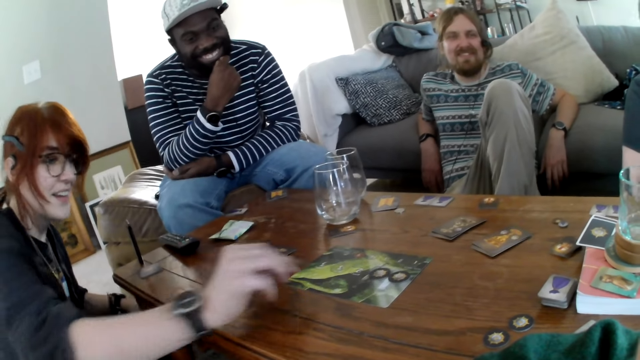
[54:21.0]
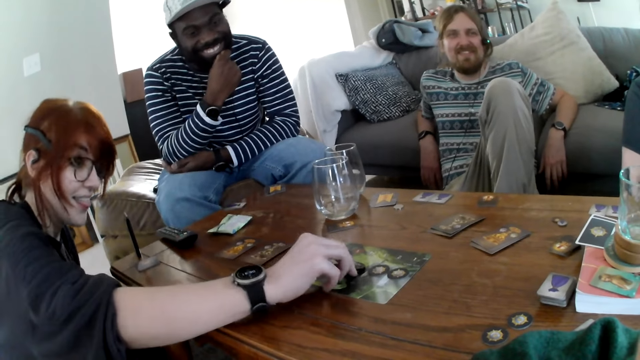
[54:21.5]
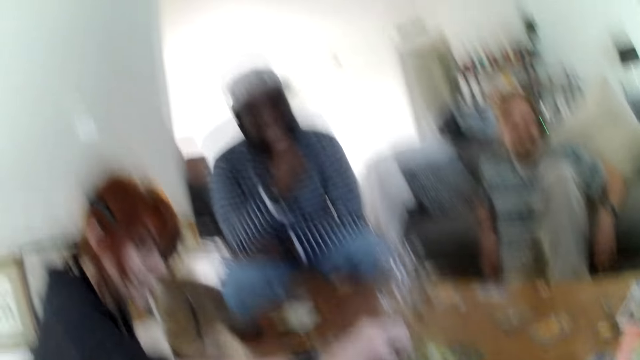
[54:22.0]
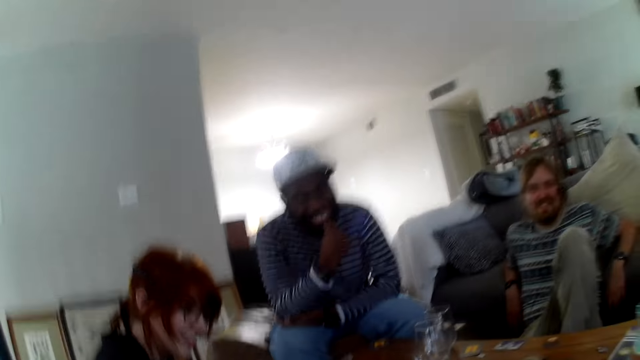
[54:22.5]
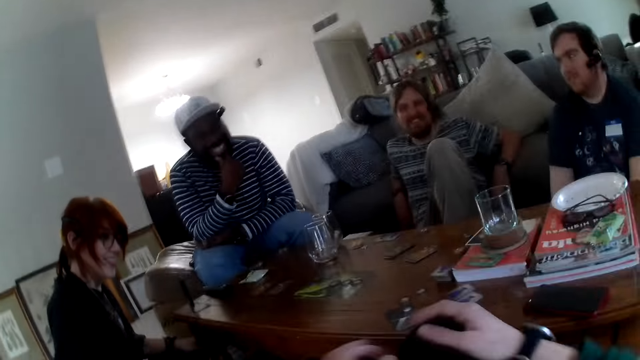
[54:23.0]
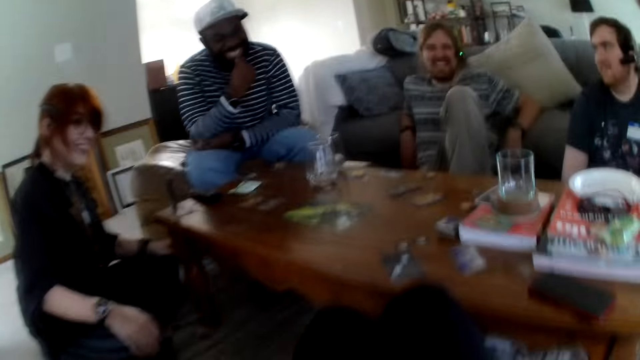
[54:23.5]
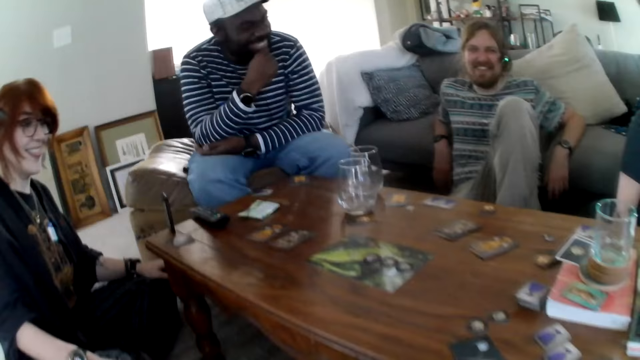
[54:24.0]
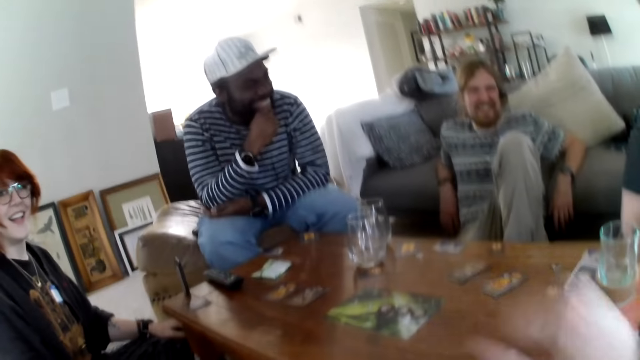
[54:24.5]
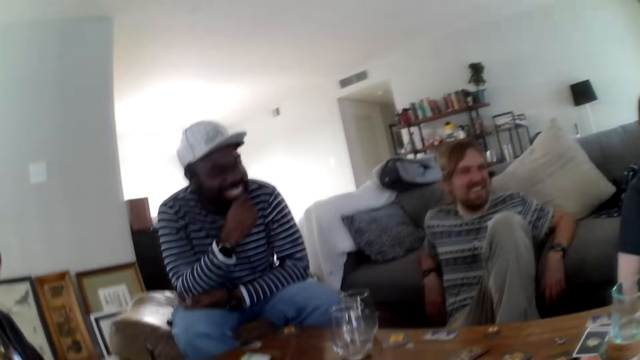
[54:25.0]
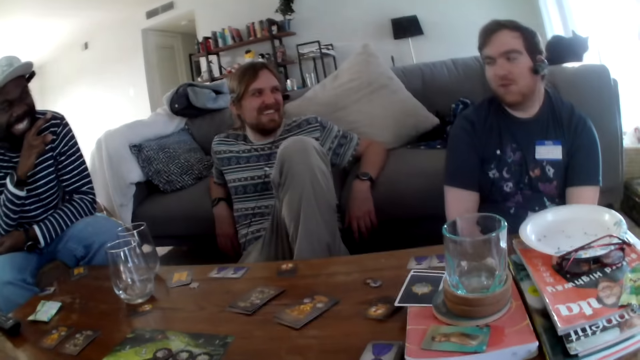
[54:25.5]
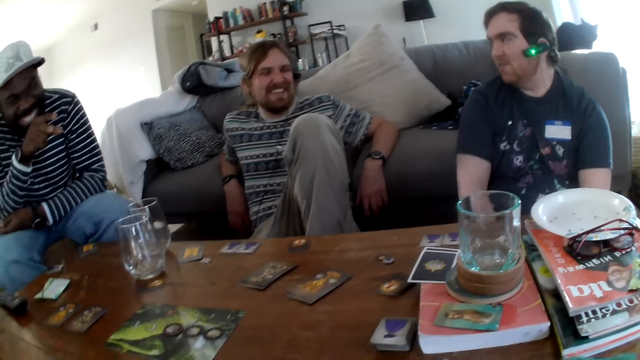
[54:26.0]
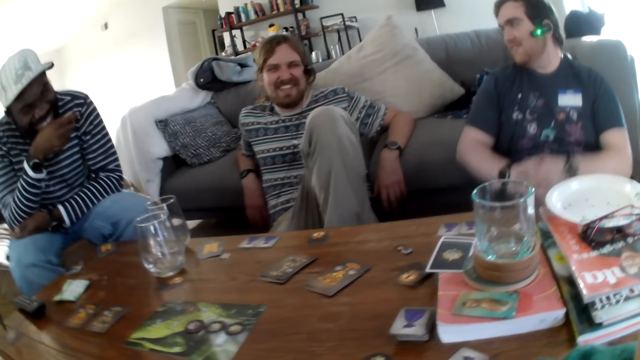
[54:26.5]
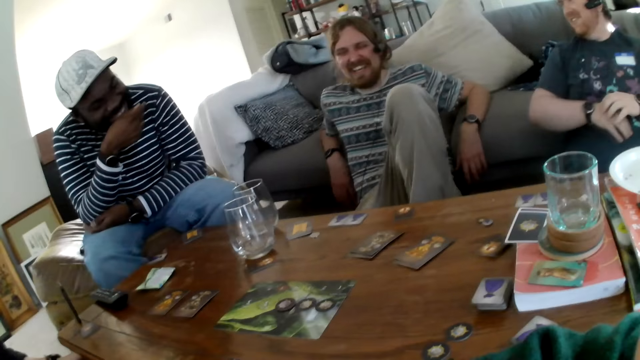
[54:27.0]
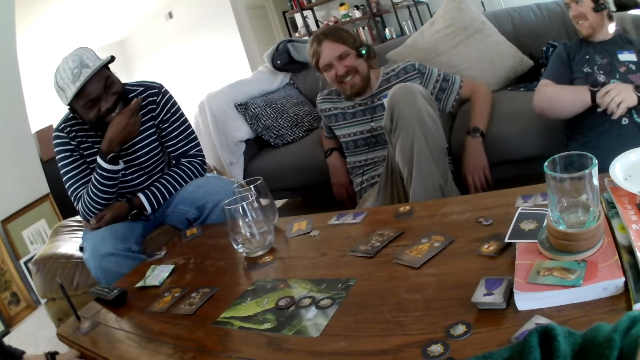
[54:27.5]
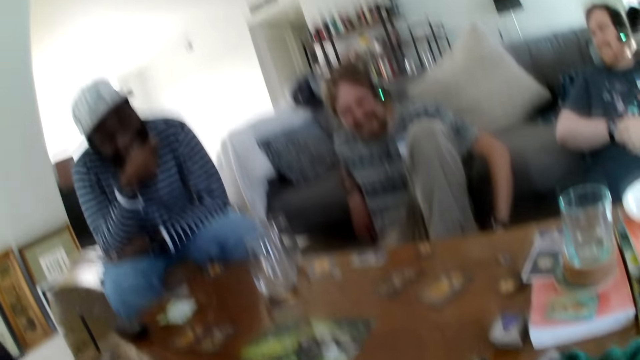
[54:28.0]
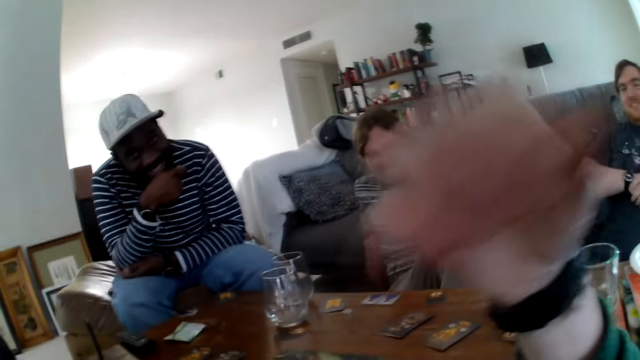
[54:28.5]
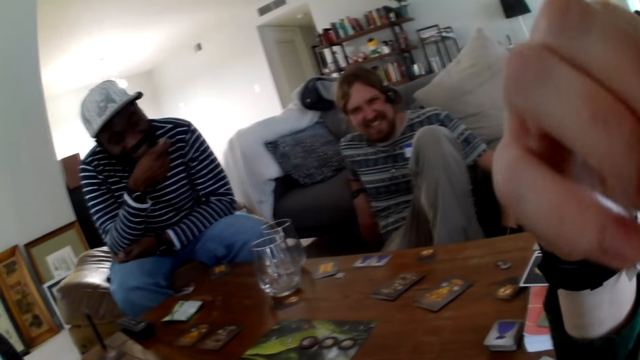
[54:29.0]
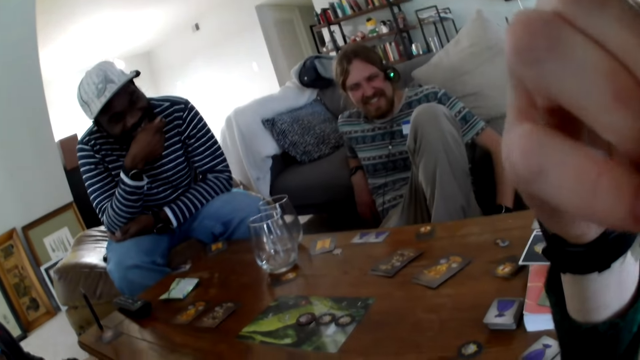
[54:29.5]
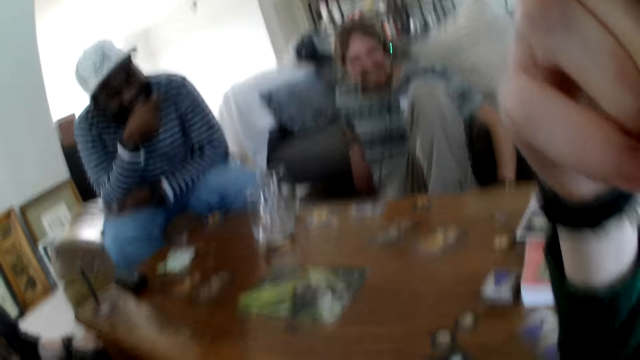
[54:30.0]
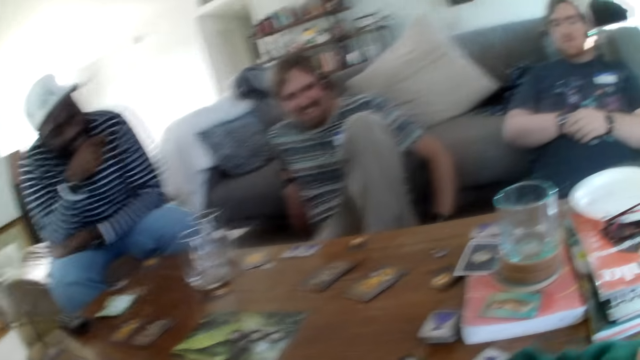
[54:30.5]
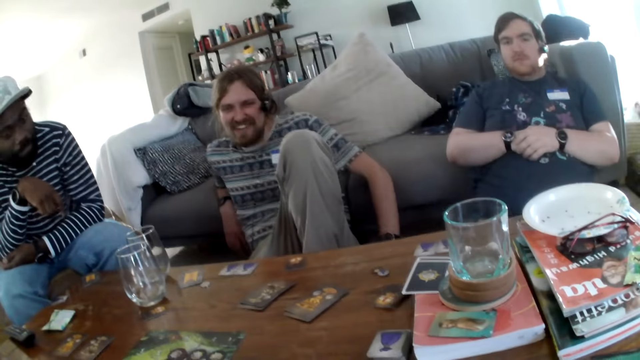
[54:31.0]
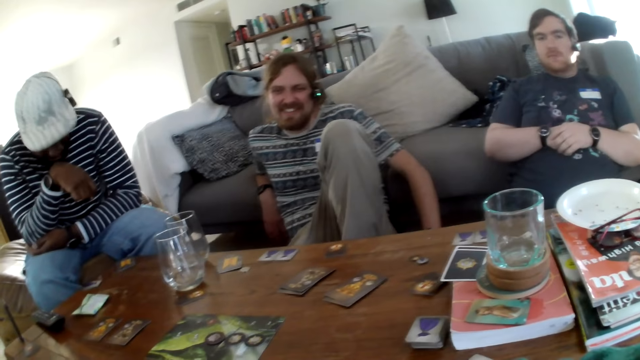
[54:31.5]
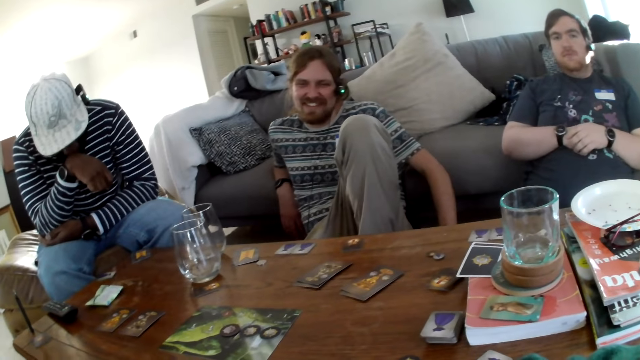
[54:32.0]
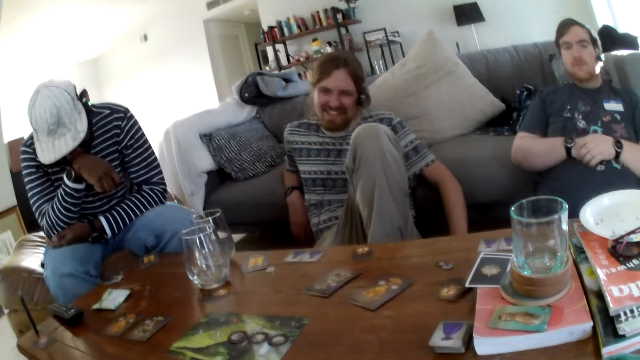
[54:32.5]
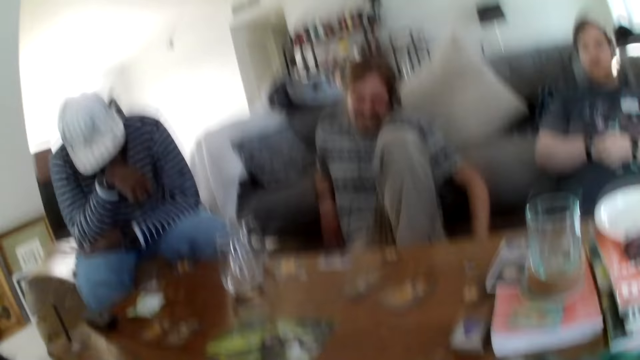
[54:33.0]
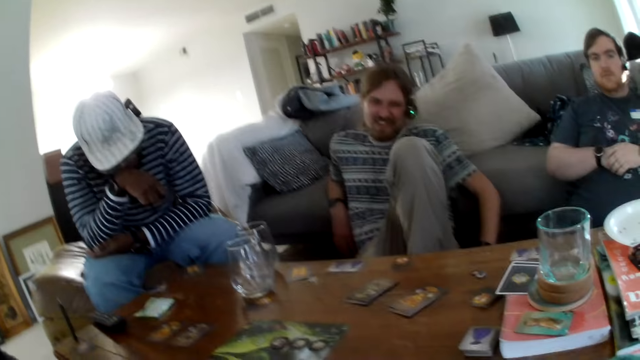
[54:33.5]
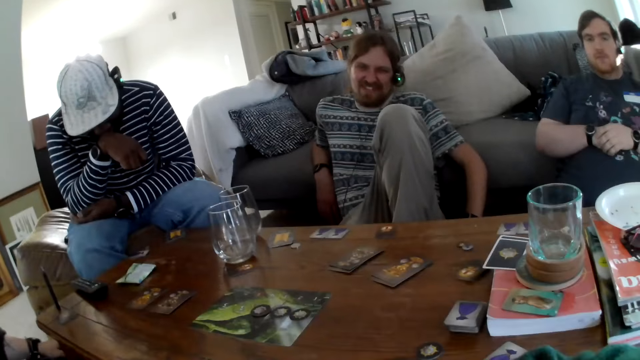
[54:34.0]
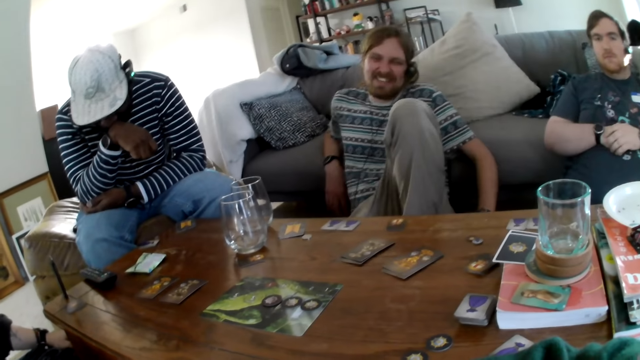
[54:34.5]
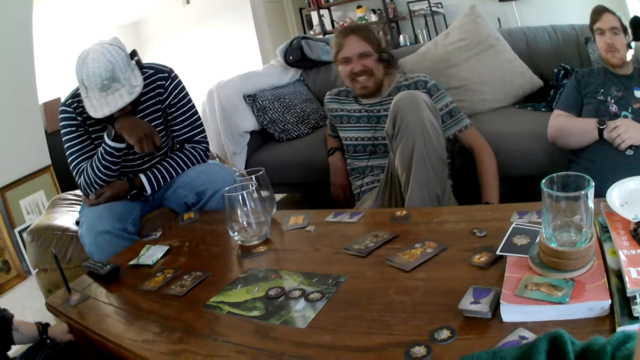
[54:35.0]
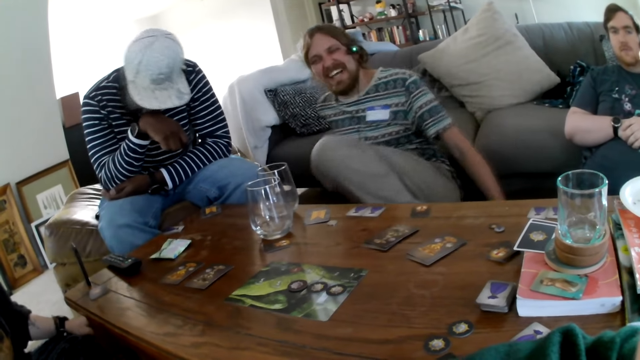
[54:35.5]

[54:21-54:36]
A person puts a card on the table. The person takes the pawn. The camera wearer raises a hand. They raise the hand again. They put the hands down. They talk while touching the face.

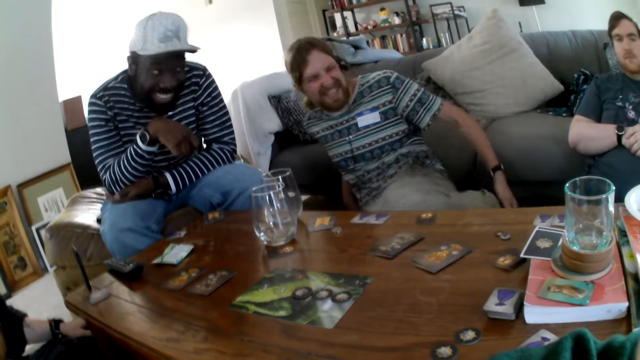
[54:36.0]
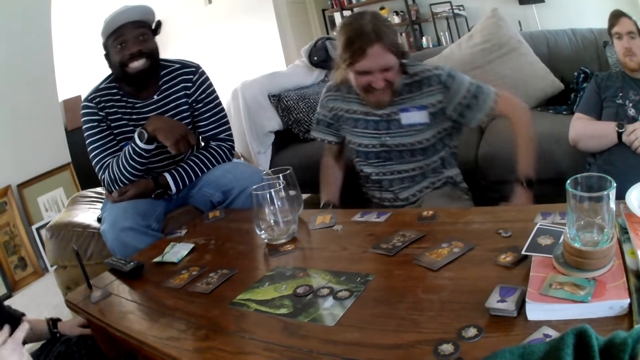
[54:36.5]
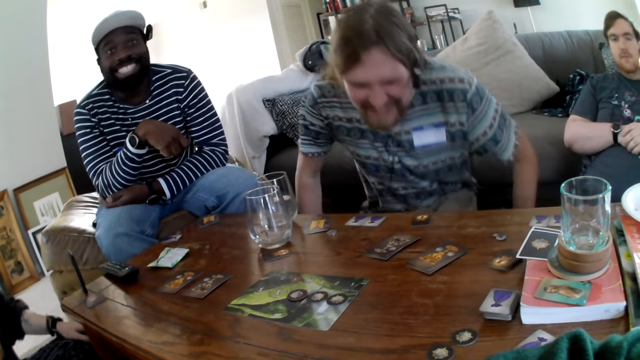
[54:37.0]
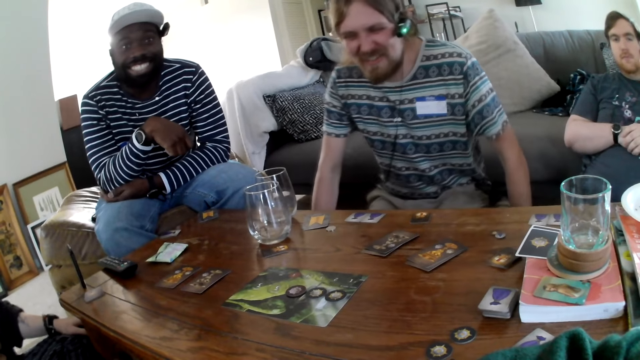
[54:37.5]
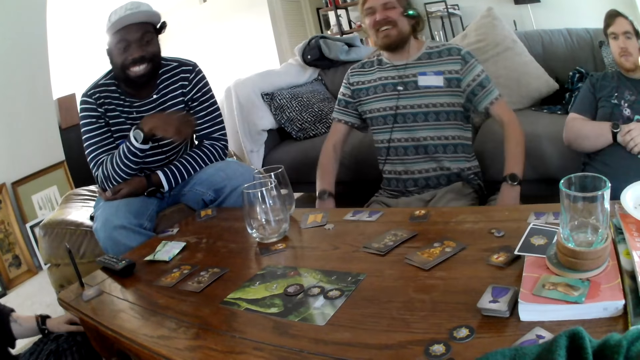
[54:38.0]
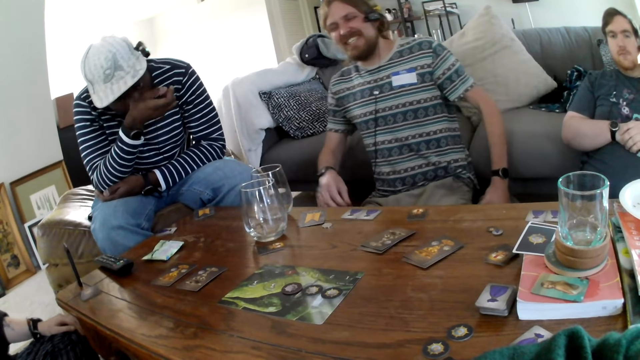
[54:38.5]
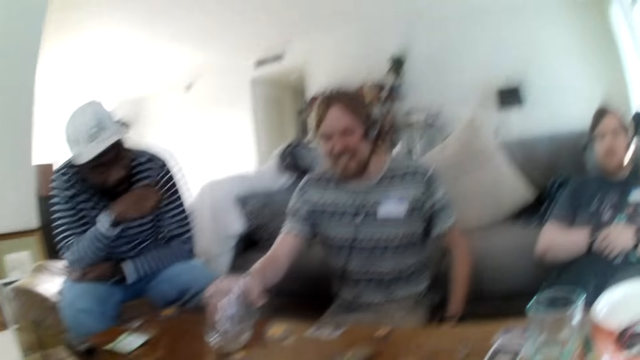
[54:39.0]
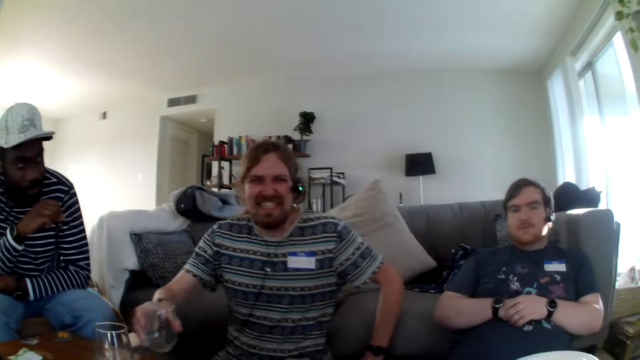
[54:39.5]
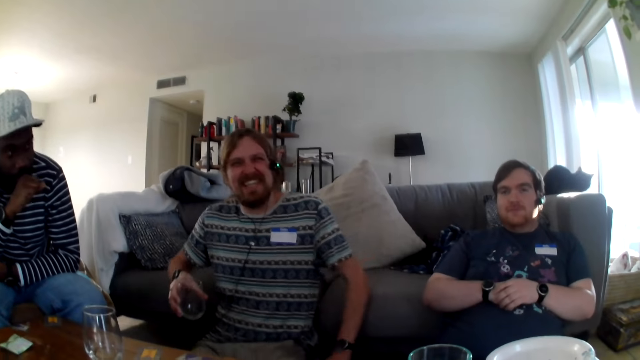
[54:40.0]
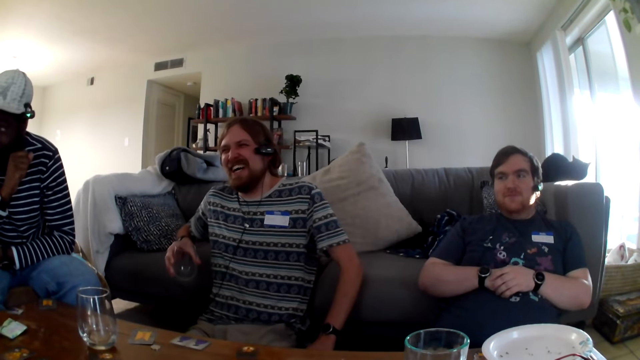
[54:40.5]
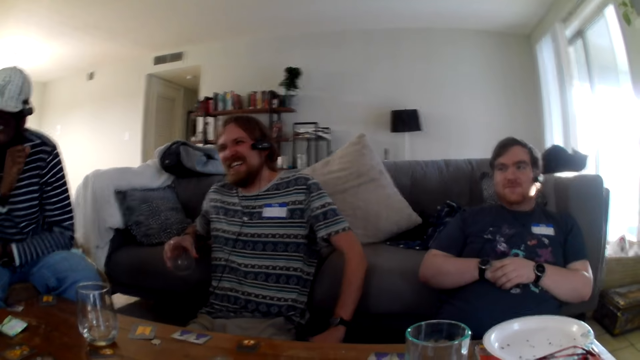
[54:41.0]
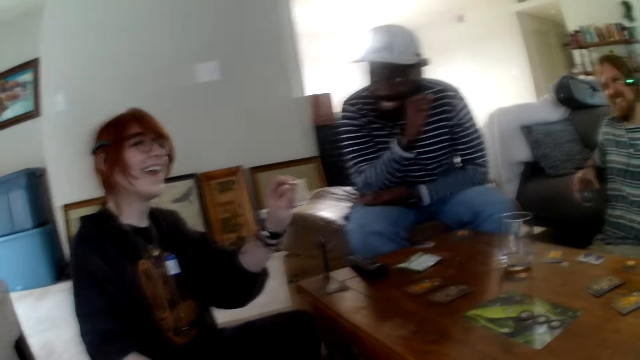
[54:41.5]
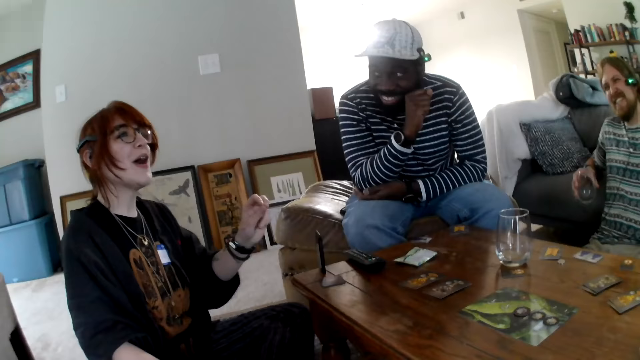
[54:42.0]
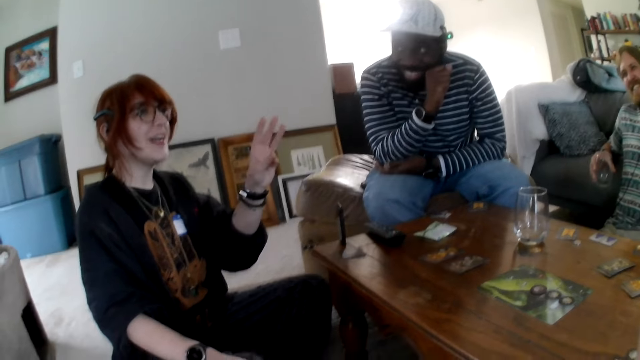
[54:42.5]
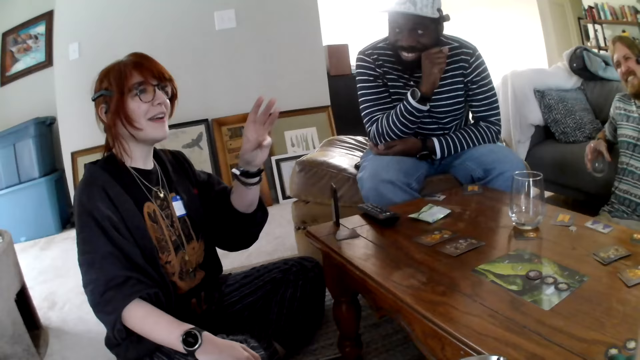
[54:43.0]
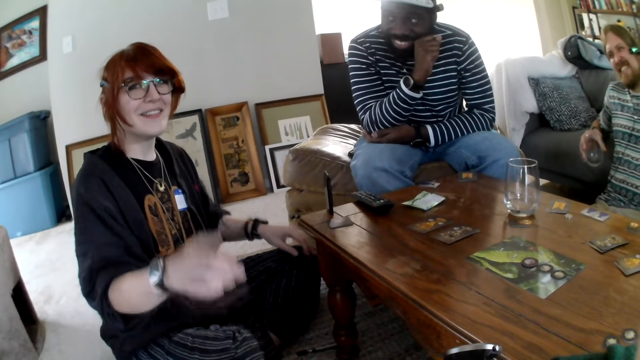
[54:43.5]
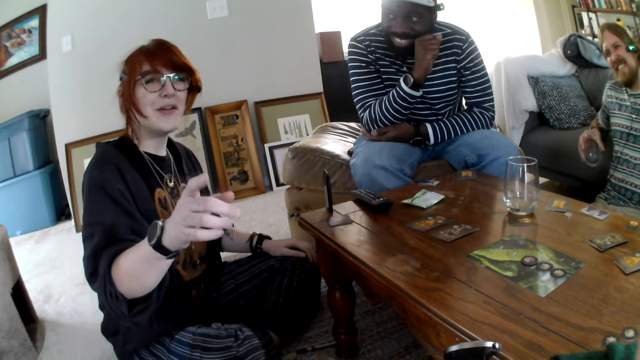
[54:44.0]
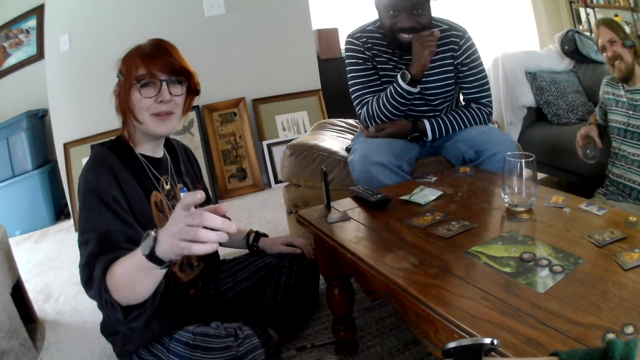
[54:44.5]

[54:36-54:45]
A person moves and picks up a glass. Another person moves a hand.
